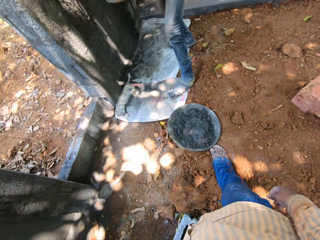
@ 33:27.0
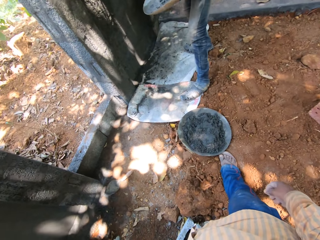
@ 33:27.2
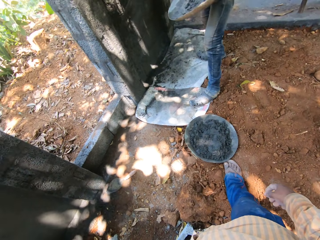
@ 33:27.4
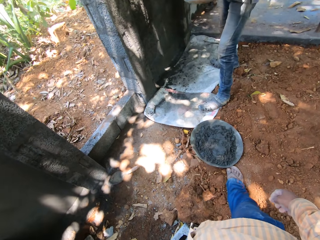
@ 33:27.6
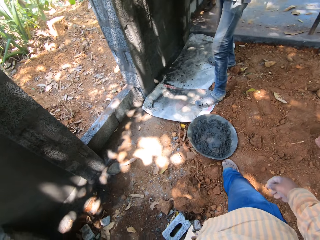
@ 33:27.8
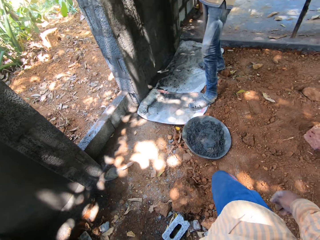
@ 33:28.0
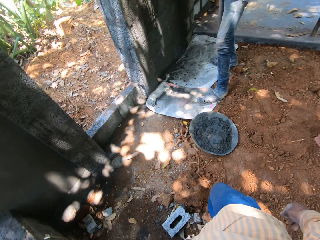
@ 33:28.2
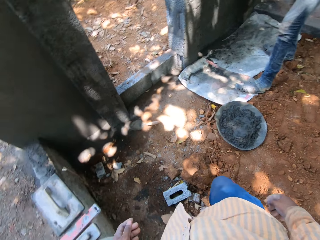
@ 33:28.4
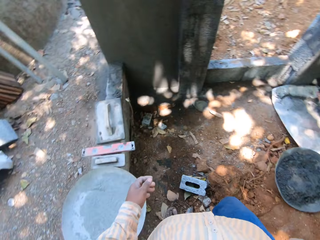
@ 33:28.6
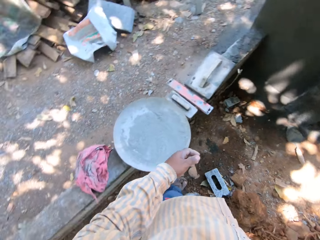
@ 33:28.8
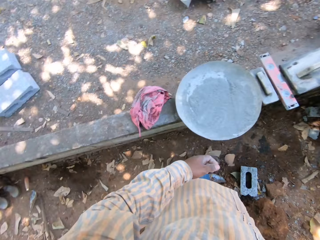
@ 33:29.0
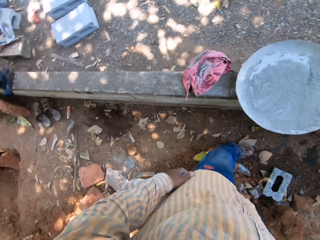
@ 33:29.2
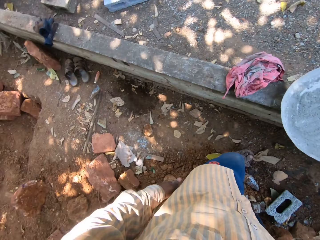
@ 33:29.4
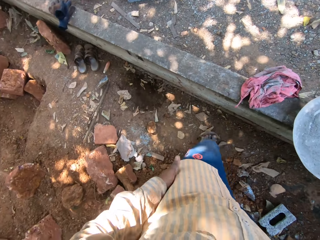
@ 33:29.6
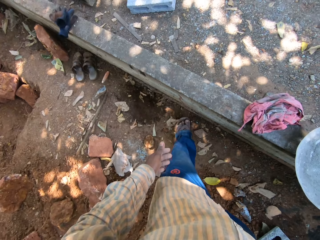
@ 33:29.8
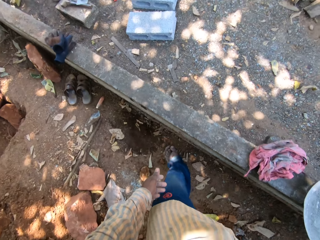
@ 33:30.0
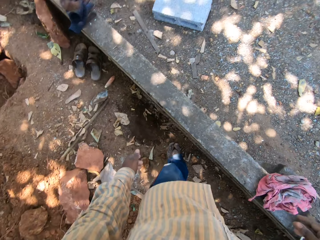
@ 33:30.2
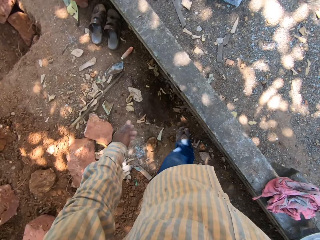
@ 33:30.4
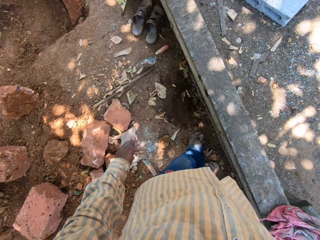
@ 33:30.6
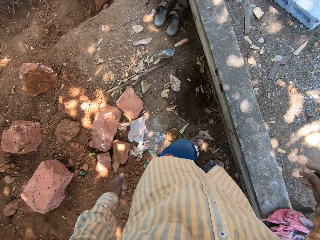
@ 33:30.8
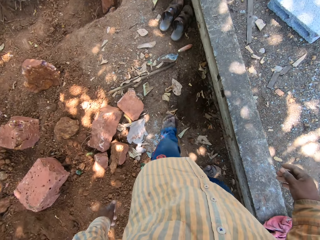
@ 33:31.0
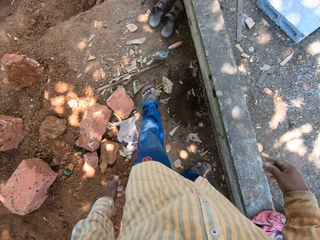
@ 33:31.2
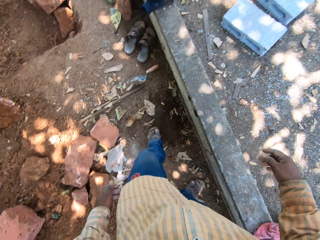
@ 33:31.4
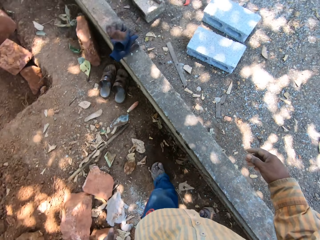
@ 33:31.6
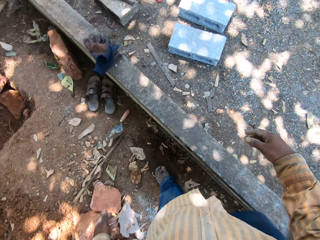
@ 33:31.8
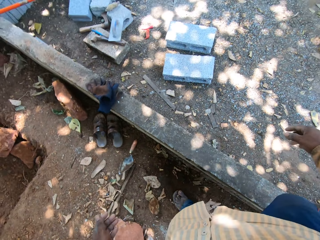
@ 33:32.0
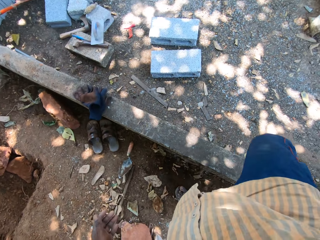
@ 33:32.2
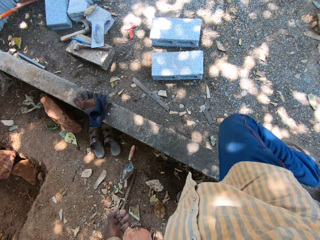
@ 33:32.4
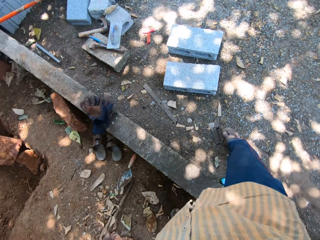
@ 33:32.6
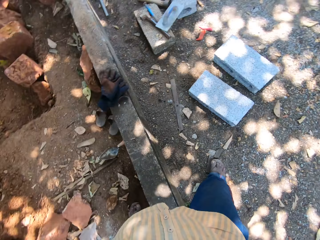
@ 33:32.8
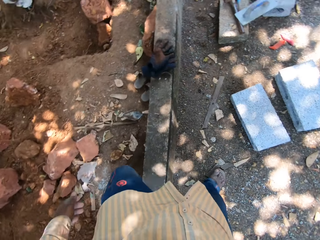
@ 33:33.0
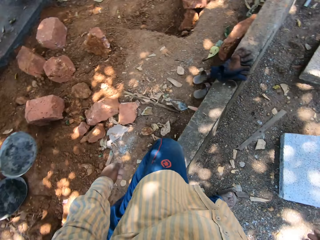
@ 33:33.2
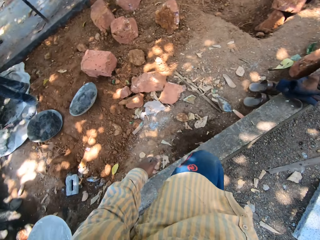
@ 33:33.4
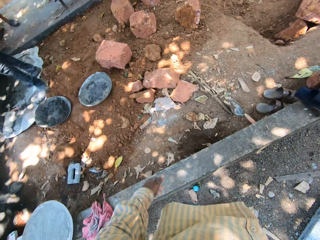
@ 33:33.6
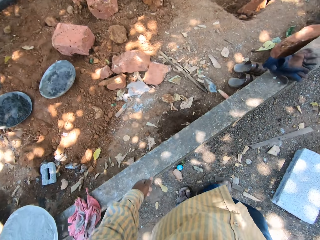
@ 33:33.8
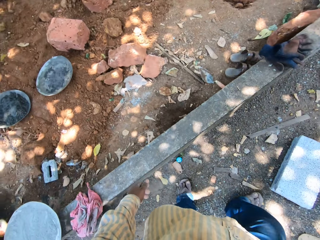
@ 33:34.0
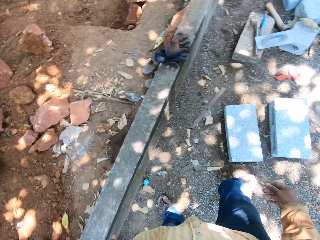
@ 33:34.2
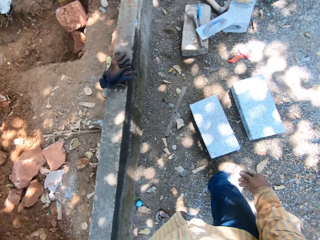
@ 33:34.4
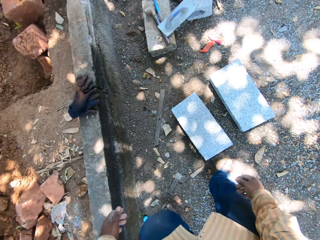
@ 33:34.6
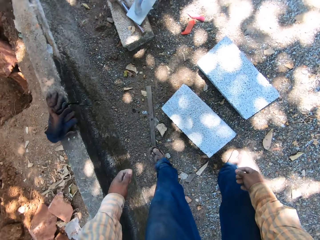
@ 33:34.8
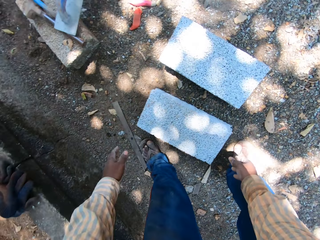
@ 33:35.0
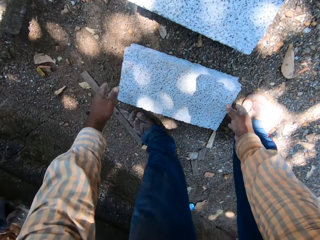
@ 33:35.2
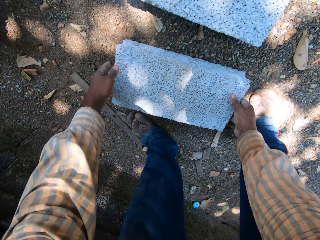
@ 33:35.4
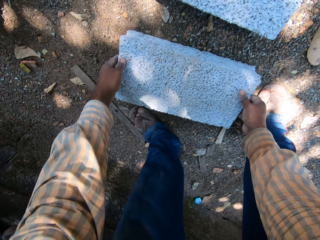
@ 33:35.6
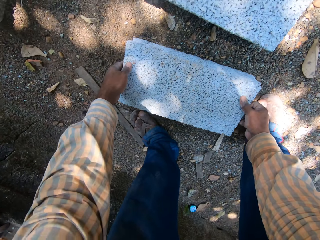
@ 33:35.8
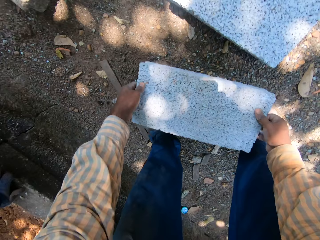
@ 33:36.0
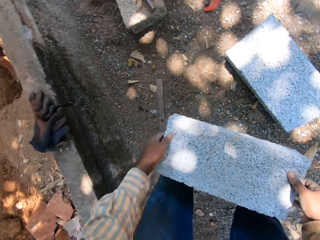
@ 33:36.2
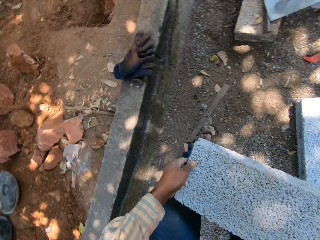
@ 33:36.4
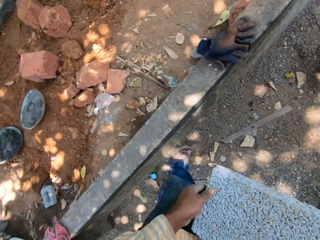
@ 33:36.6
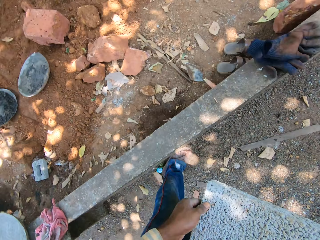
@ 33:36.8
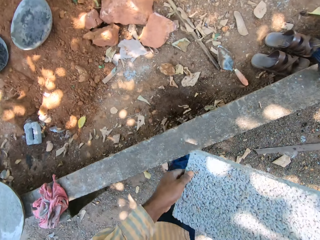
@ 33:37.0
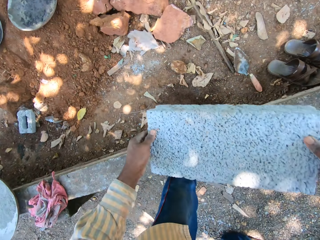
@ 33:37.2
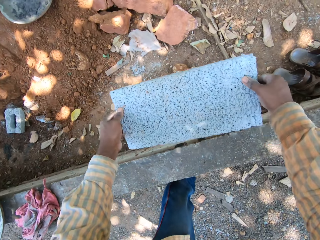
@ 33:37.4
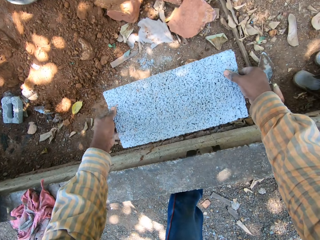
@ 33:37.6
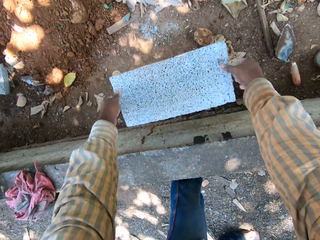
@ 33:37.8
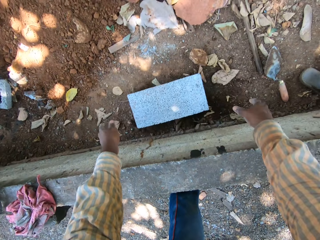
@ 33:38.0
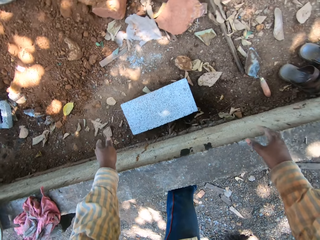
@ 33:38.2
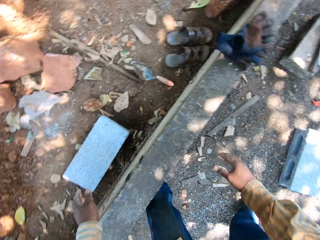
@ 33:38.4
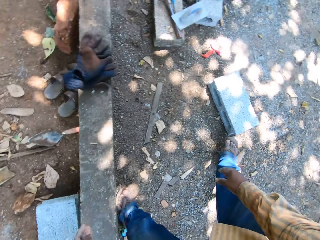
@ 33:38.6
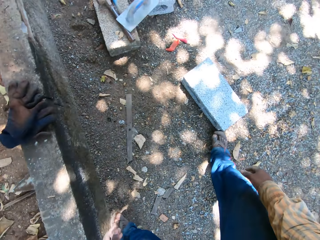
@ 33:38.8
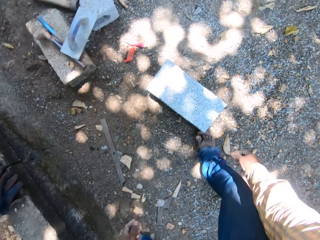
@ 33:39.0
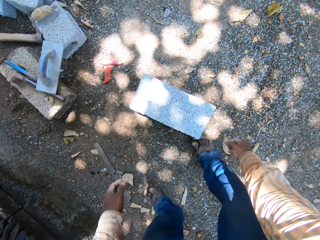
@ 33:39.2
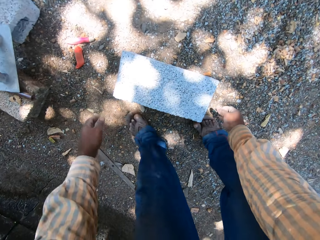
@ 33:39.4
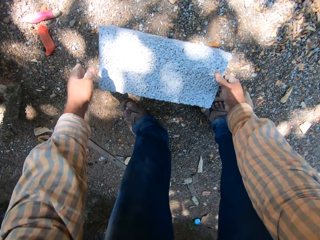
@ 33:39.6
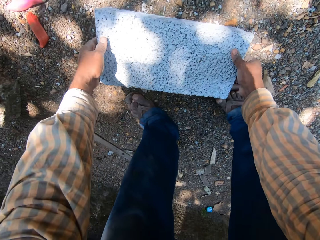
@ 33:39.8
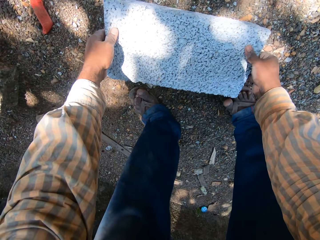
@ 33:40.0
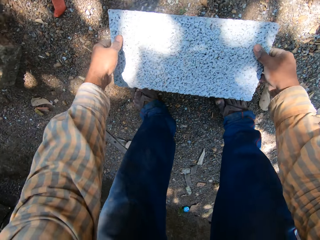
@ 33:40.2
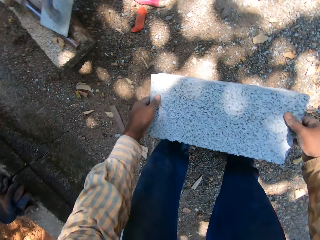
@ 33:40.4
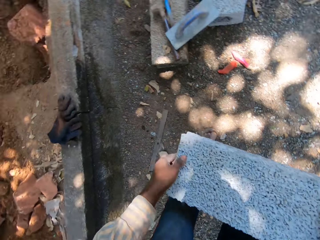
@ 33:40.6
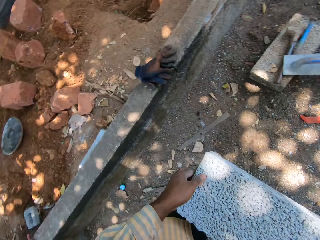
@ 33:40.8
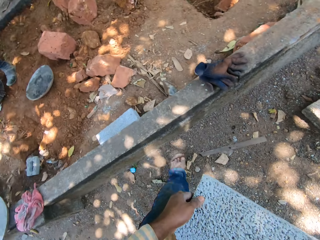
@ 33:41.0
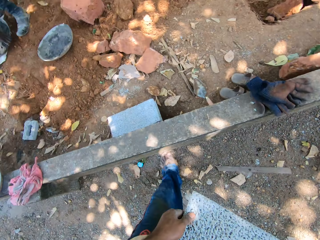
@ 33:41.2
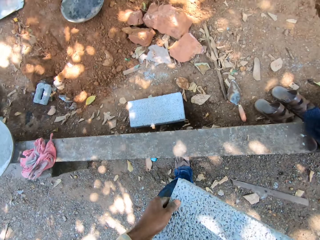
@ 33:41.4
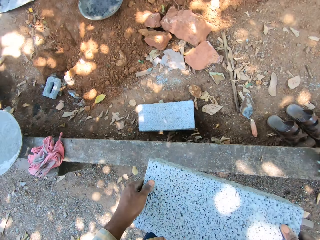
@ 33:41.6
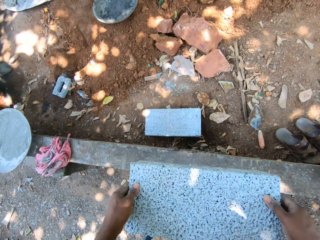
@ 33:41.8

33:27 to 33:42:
A person smears cement on the wall. The camera wearer looks around. He wipes his left hand on his pant. He walks on the ground. He crosses the block fence. He carries a block from the ground with both hands. He walks on the ground. He drops the block in his hands on the ground. He carries a block from the ground with both hands.

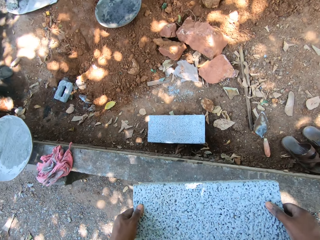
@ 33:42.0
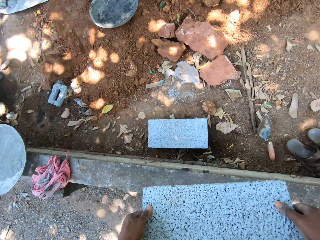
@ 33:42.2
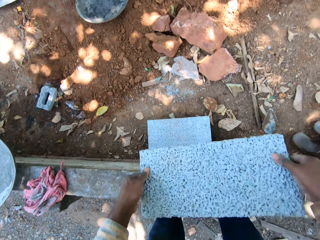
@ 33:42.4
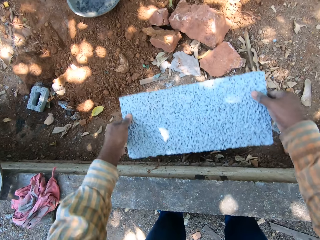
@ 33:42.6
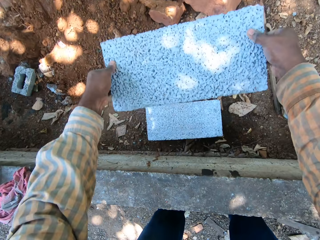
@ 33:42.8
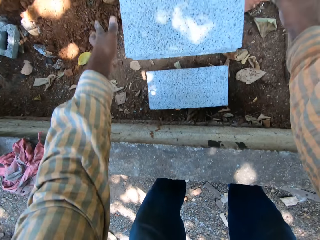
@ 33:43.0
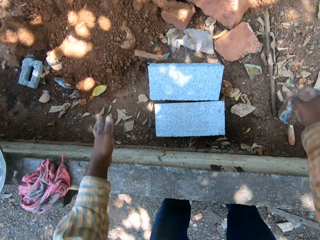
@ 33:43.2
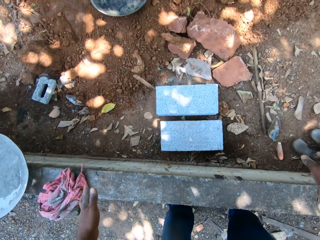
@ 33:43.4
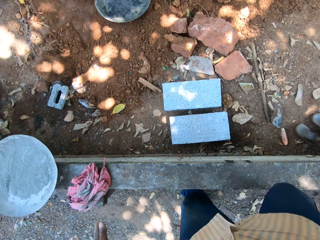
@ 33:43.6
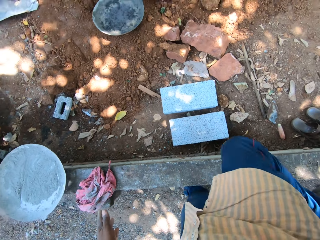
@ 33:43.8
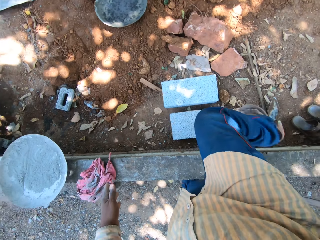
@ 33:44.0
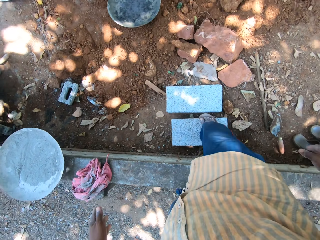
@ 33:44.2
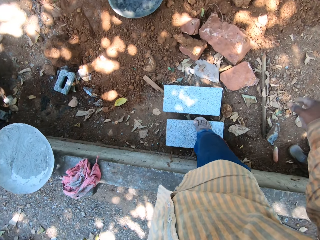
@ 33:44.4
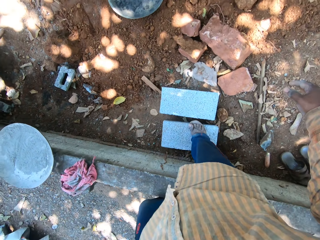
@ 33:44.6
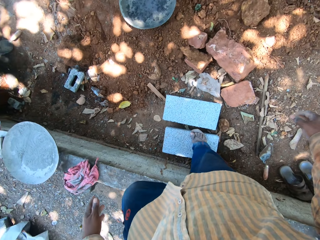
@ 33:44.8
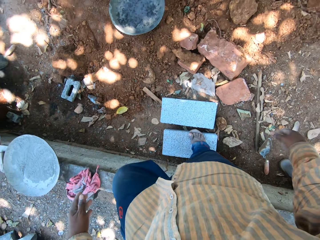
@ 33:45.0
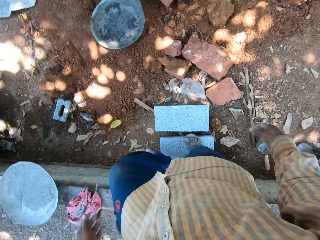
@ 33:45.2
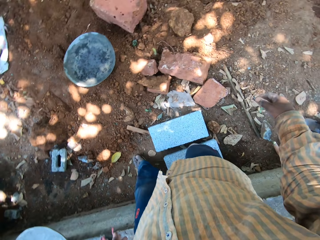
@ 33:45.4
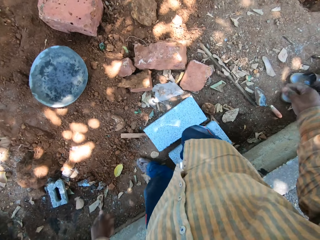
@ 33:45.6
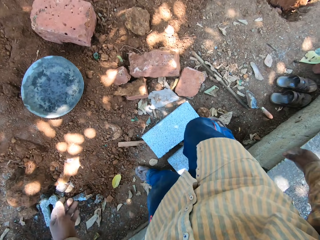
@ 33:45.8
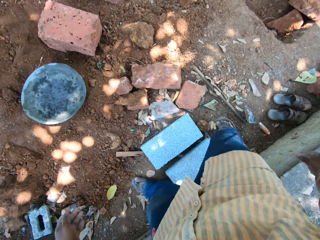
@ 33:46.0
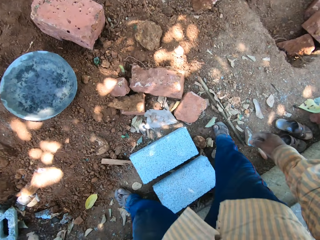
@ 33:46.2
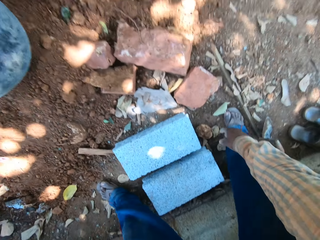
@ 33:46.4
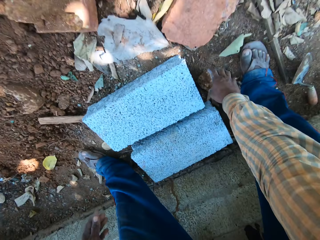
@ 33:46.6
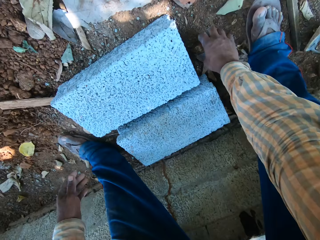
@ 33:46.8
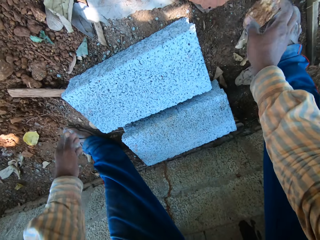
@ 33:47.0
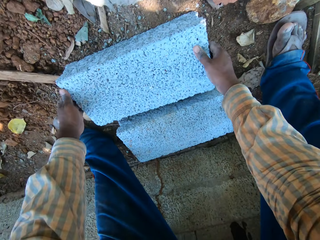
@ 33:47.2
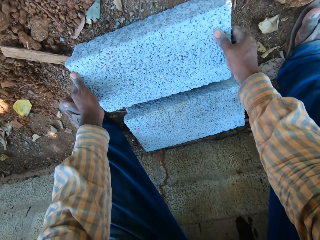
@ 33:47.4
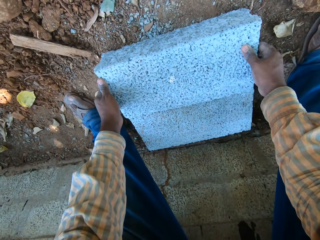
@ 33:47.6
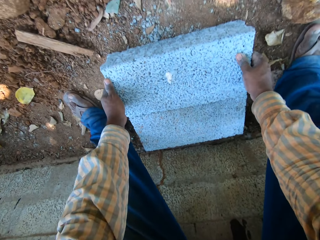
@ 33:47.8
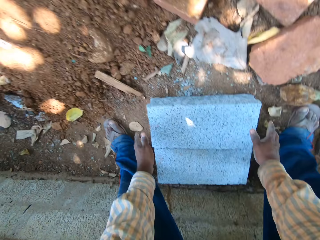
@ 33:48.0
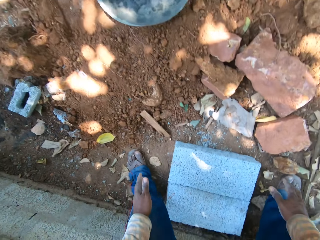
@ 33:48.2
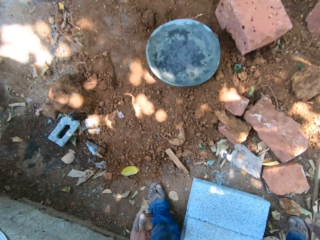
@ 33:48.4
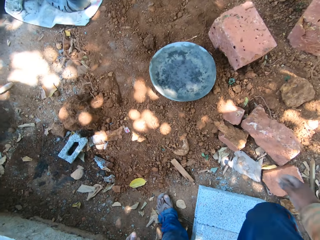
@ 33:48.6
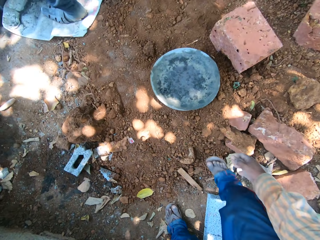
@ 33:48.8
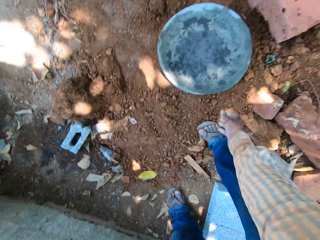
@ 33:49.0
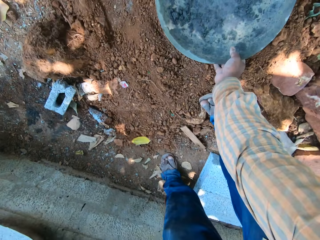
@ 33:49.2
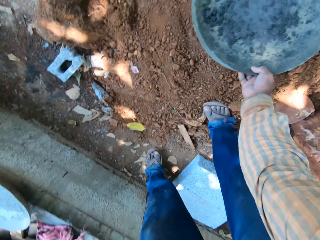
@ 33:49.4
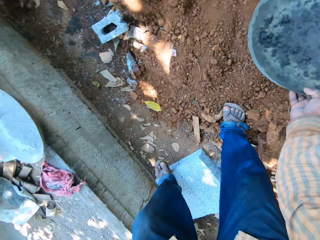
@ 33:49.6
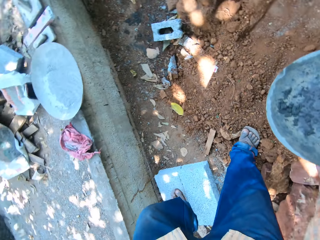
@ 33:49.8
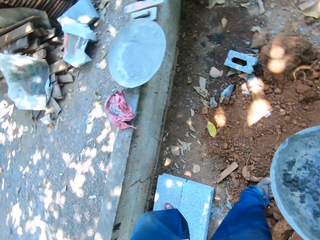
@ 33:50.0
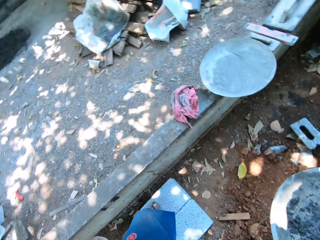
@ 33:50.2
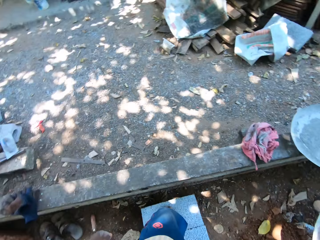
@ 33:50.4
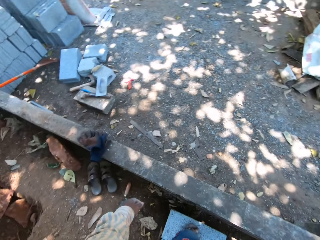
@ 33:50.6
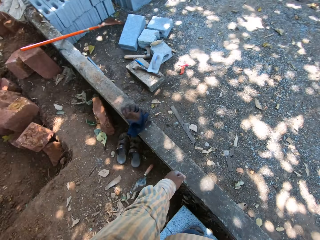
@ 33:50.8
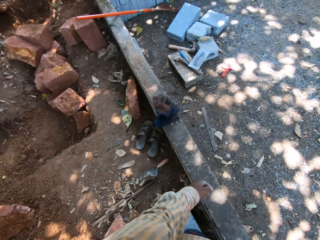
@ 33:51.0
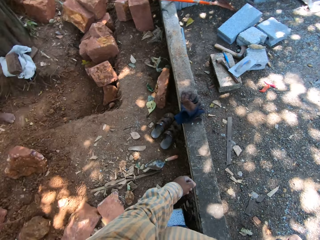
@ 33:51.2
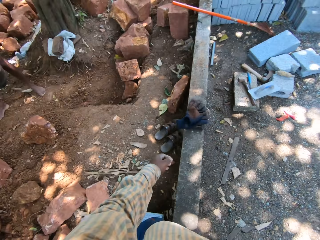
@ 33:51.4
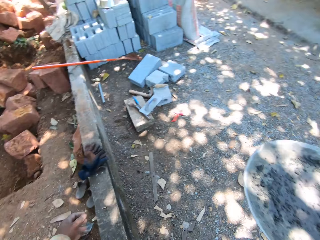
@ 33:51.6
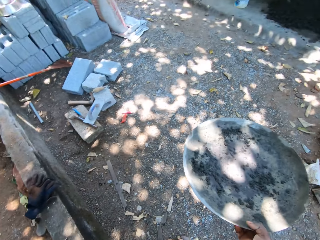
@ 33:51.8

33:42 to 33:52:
The camera wearer drops the block in his hands on the ground. He crosses the block fence. He places his right leg on the block on the ground. He places his left leg on the ground. He steps on the ground from the block. He picks up a stone from the ground with his right hand. He throws the stone in his right hand on the ground. He adjusts the block on the ground with both hands. He carries a head pan from the ground with his right hand. He steps on the block with his left leg. He turns around.
